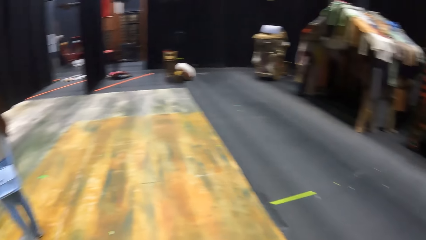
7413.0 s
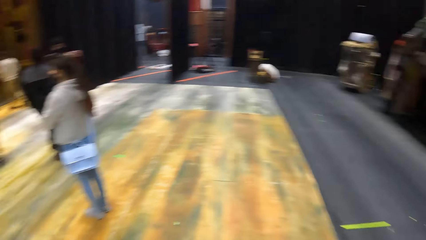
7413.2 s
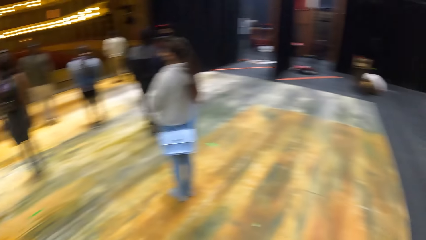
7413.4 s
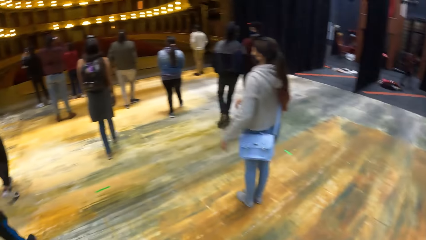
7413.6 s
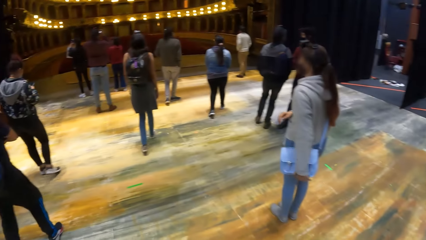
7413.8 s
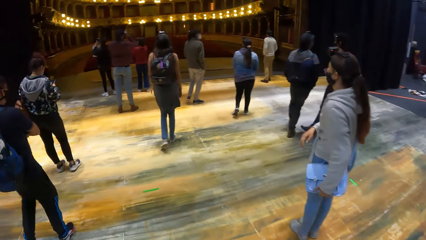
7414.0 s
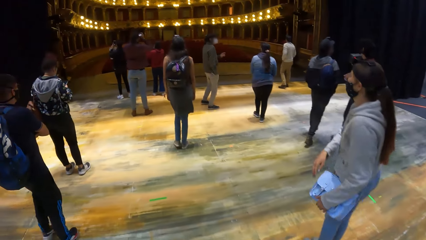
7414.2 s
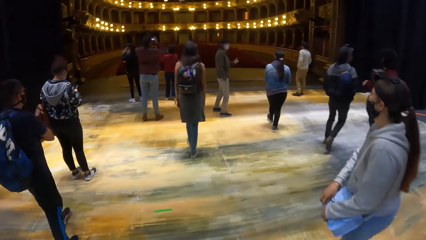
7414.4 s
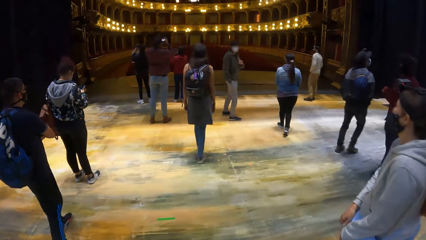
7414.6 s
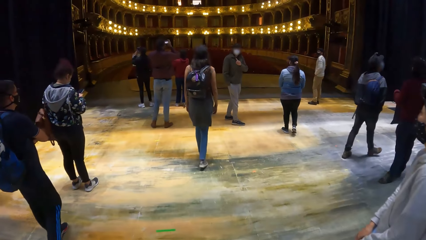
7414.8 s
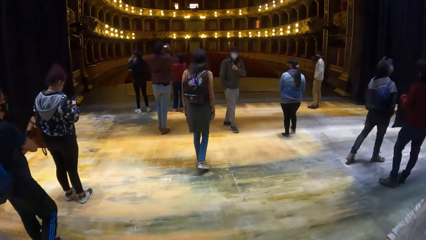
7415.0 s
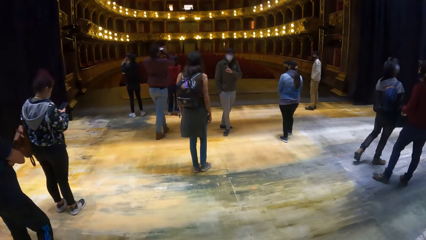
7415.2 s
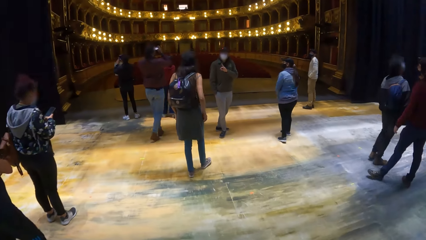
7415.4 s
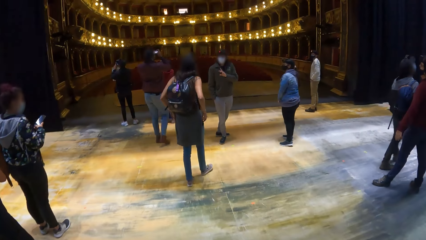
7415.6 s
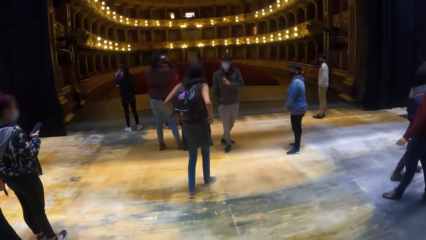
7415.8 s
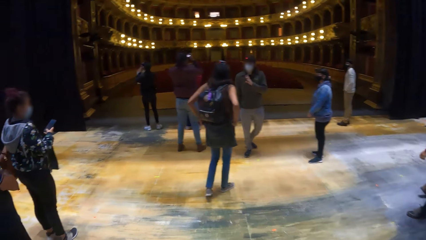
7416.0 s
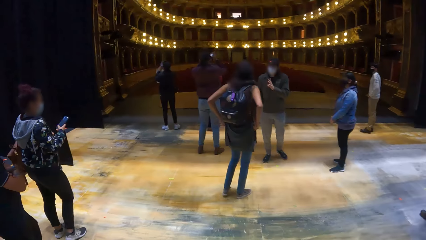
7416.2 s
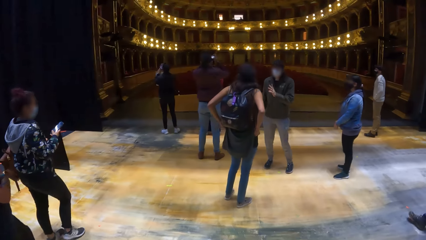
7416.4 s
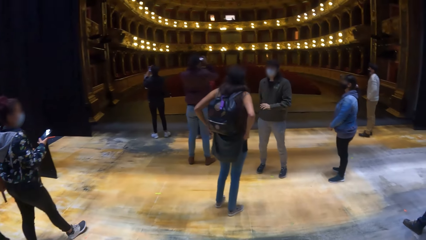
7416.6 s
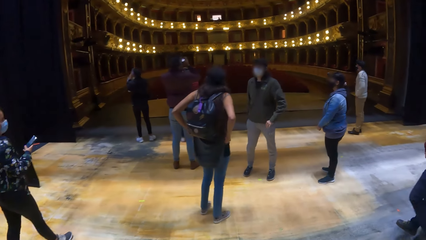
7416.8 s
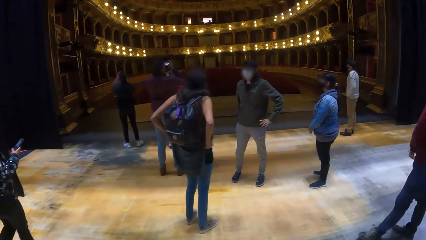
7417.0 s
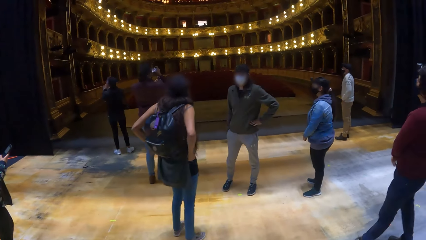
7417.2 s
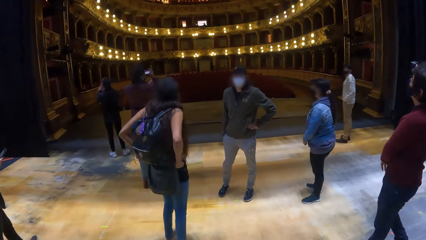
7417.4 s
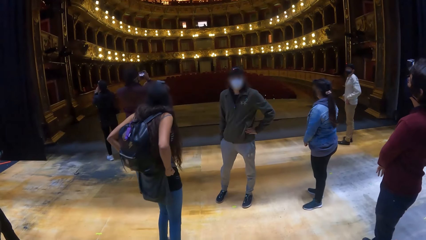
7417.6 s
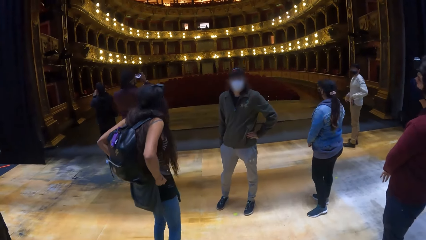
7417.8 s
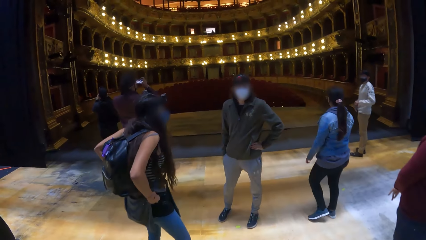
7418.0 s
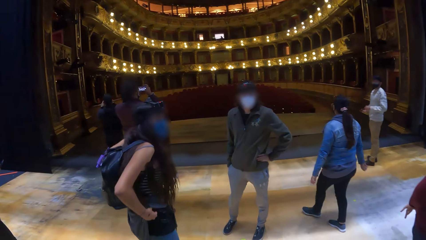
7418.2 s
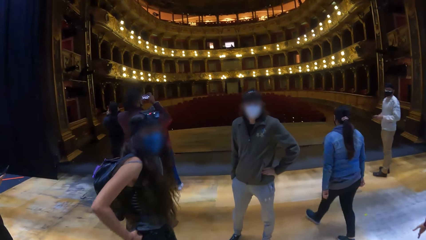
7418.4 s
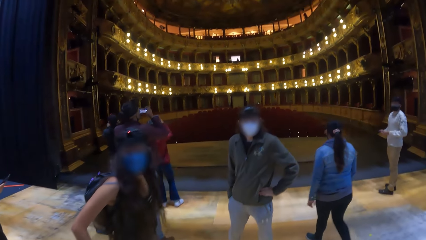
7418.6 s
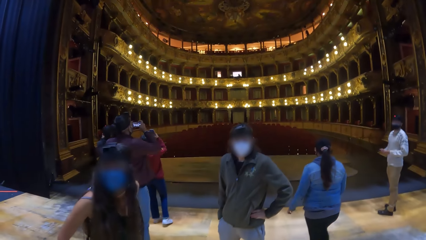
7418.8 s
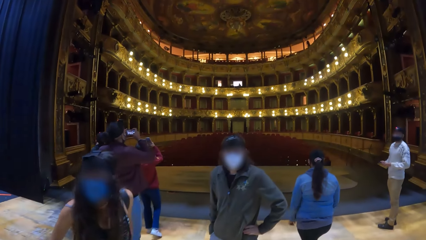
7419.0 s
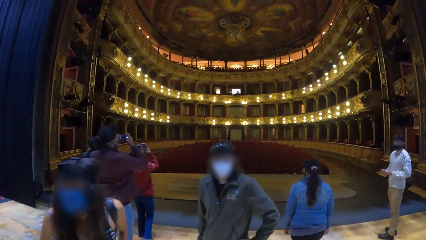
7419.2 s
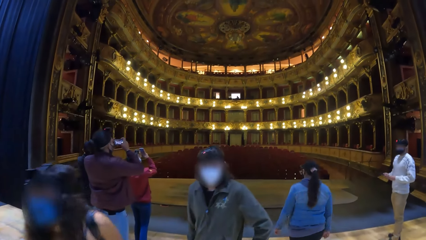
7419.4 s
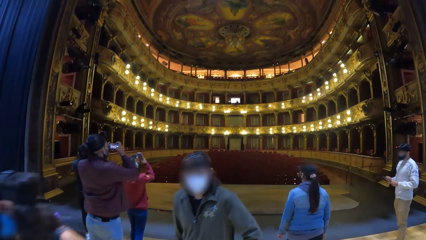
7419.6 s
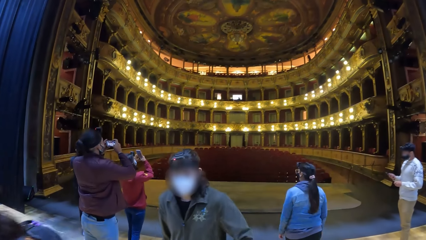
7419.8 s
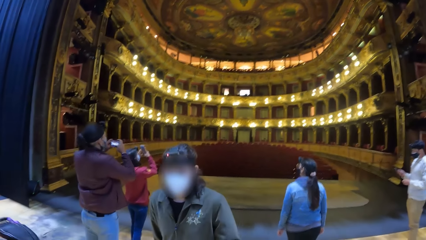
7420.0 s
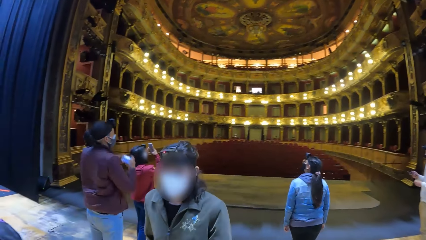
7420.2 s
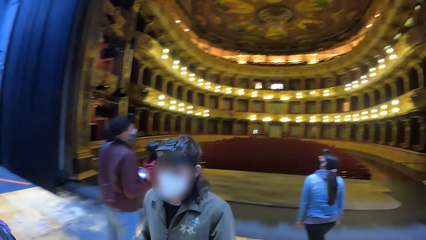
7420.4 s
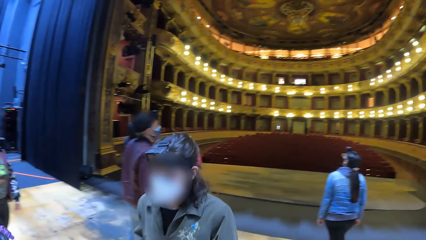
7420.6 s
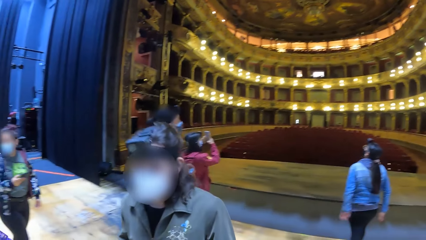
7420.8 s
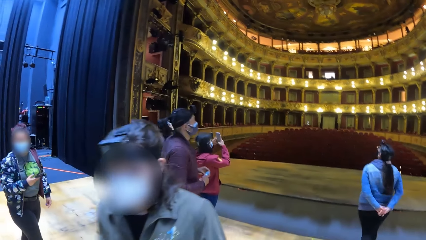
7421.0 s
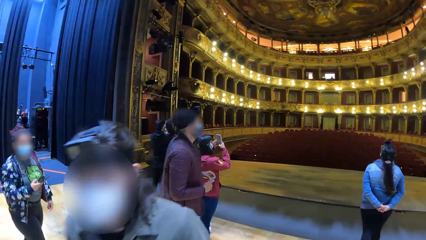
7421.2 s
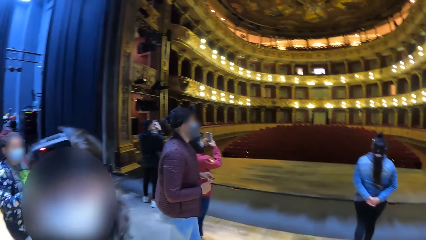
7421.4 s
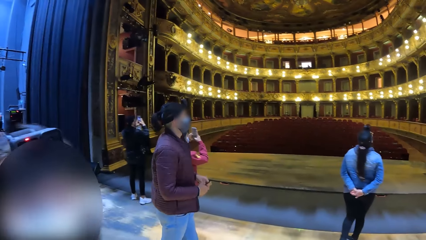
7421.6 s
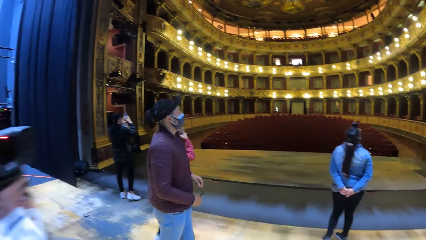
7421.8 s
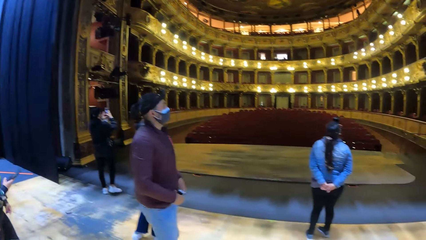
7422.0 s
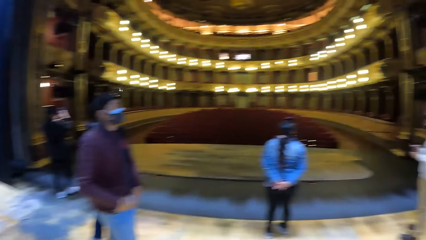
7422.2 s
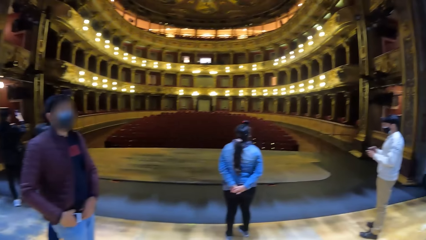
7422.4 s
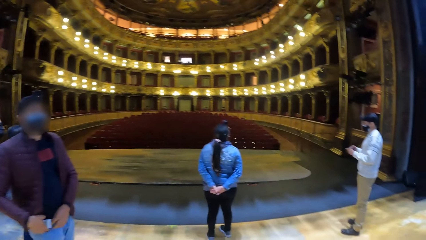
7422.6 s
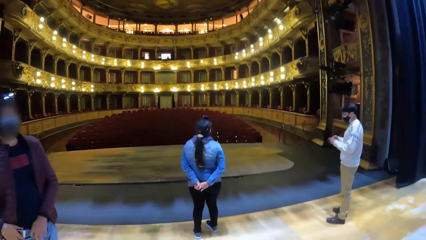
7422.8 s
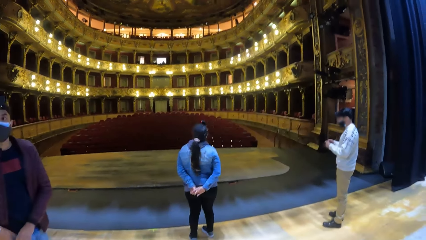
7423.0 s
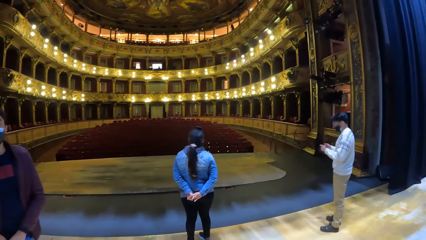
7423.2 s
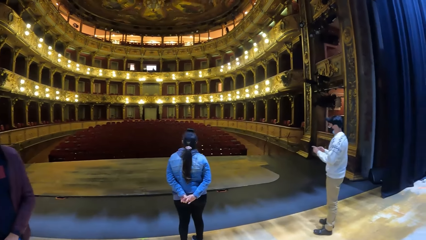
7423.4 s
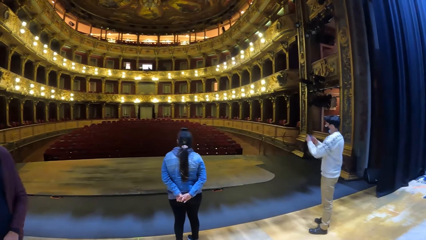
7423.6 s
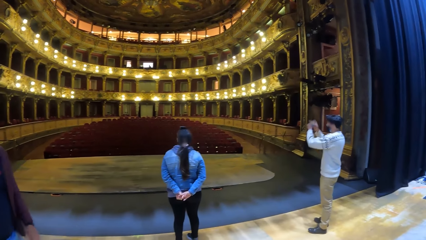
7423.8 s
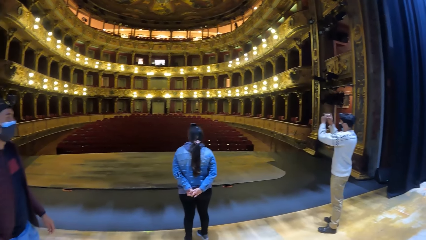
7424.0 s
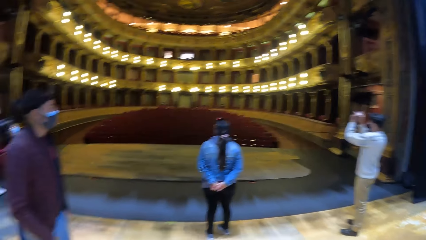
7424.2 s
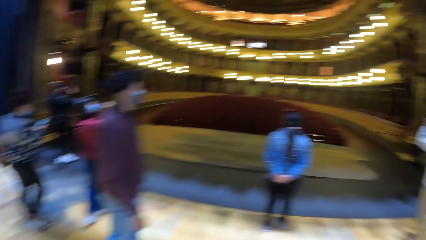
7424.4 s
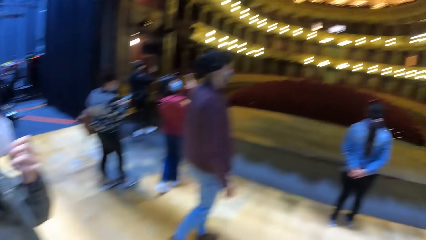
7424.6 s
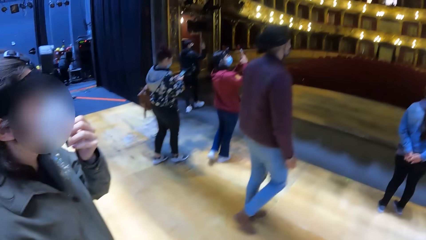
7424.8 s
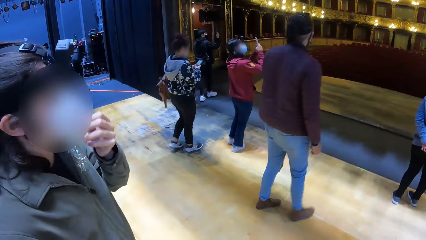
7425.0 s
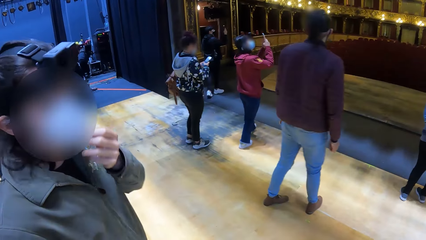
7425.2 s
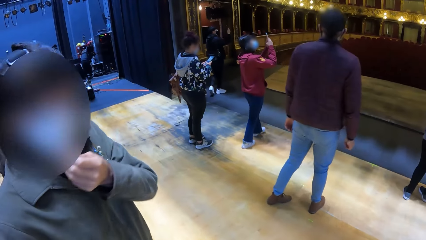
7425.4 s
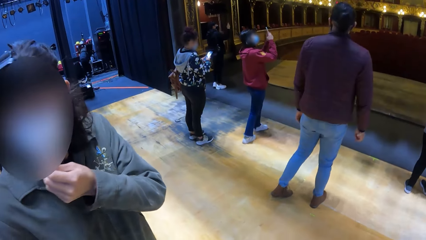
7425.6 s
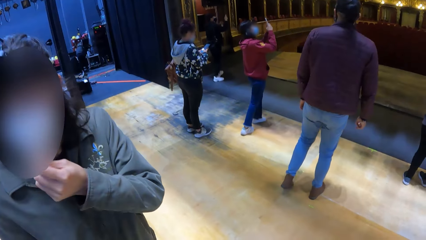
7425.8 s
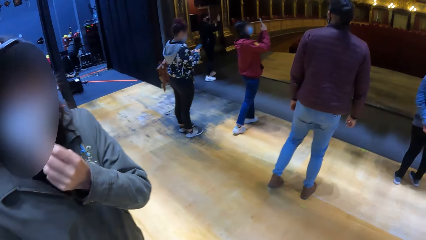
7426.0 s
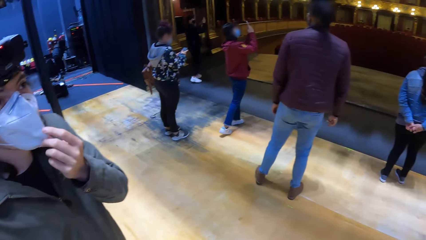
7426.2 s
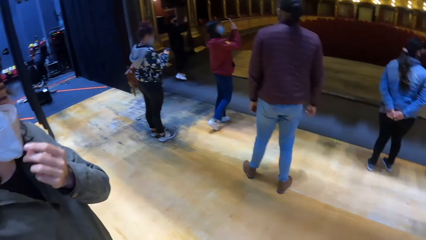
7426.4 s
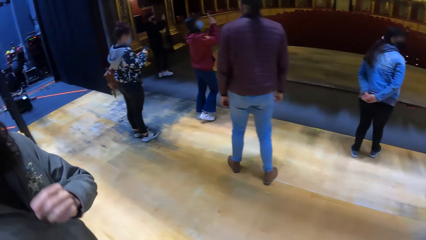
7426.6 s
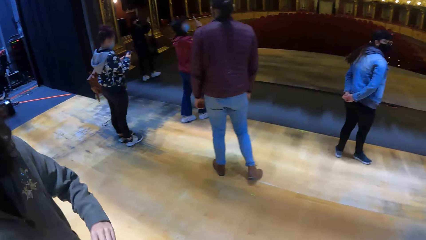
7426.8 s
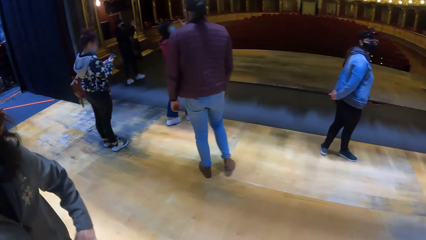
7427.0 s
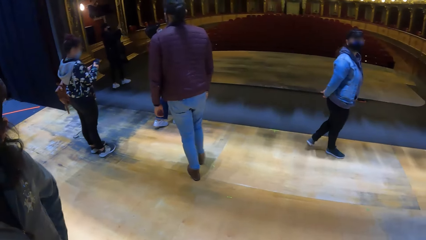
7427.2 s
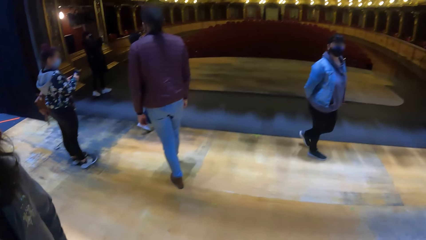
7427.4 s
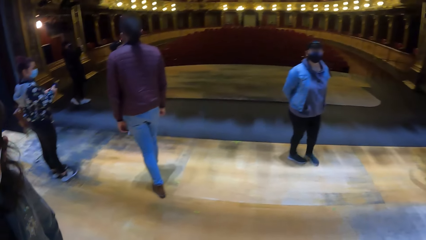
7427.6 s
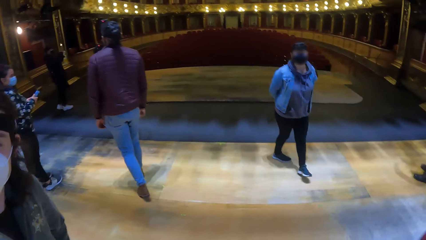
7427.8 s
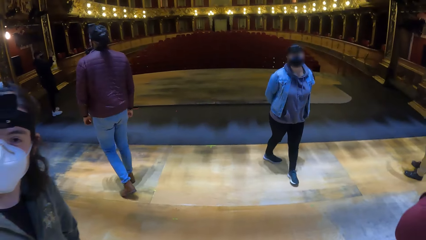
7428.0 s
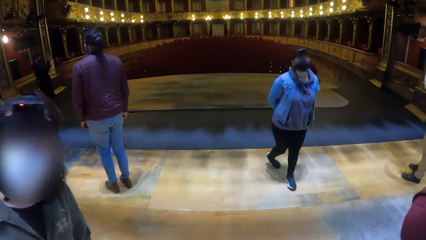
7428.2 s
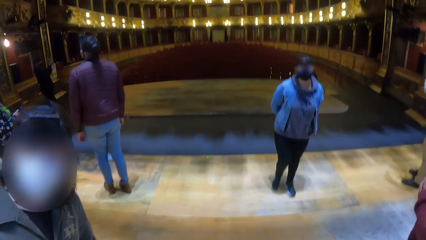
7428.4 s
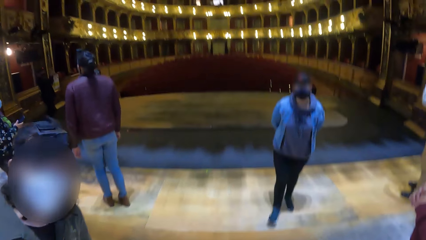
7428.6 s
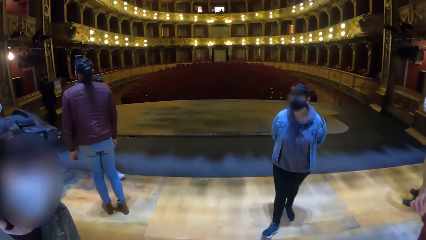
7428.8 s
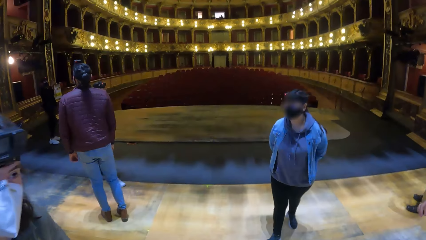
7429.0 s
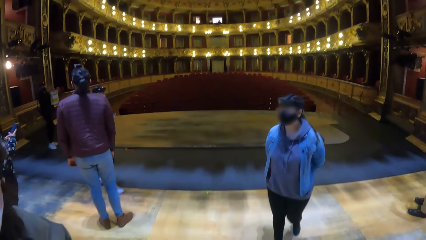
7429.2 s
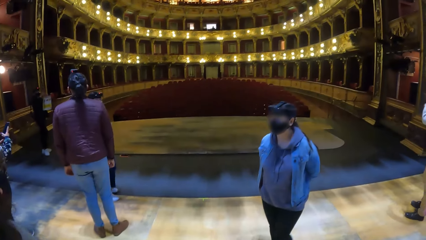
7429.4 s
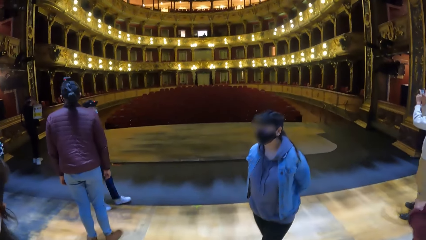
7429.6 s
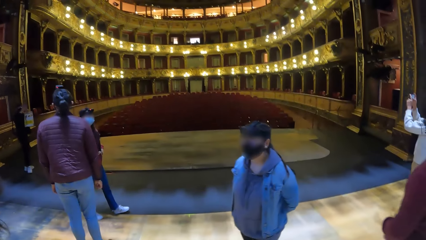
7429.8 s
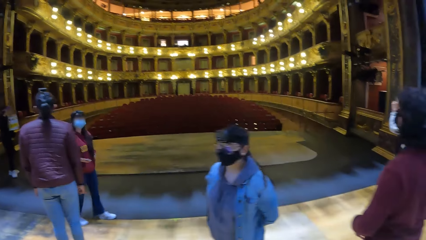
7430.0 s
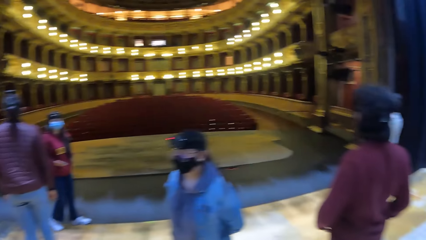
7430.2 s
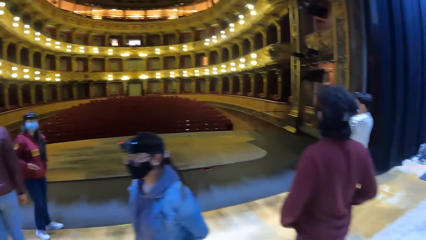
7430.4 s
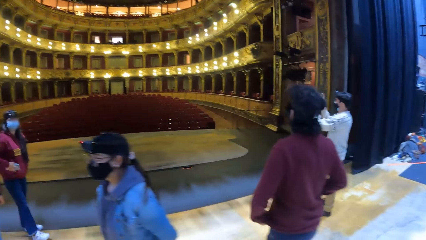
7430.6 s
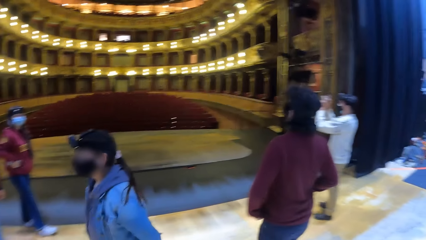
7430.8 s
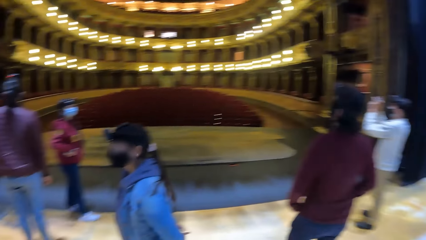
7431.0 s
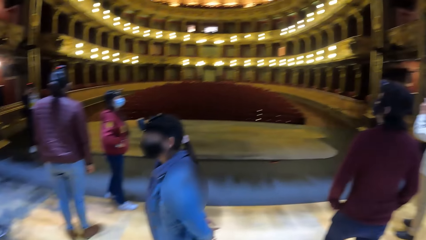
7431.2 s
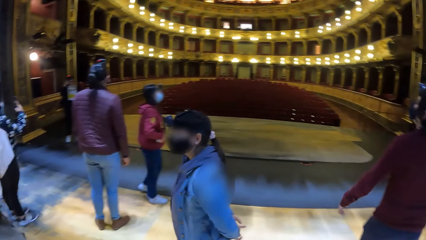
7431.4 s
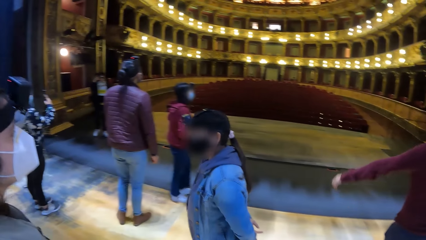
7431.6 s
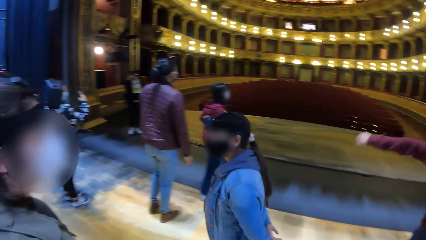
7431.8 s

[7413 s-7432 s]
The camera wearer walks around the theatre. A woman operates a phone in her right hand. A man interacts with another woman. Another man converses with his friends. The camera wearer walks around the theatre and looks around. A third man takes a picture with a phone in his hands. The camera wearer converses with the second man. They look around.
